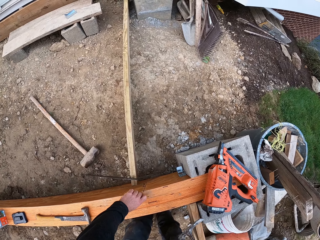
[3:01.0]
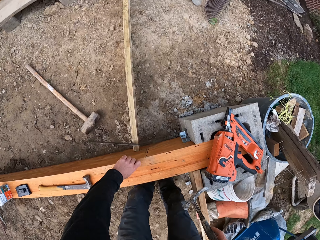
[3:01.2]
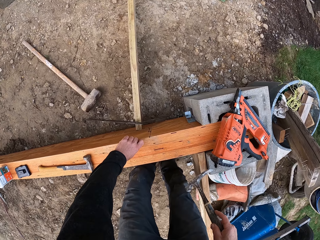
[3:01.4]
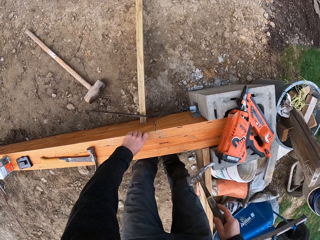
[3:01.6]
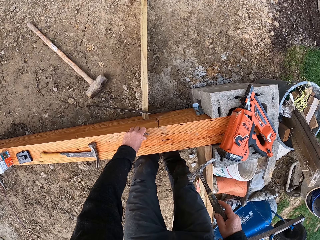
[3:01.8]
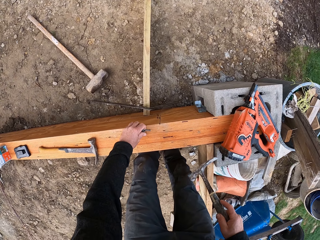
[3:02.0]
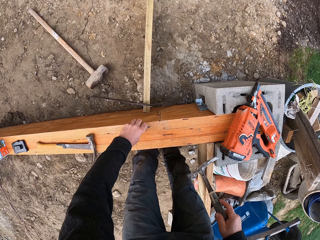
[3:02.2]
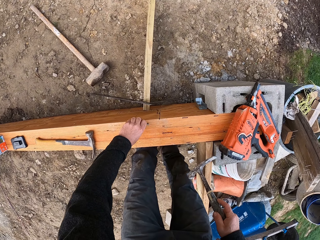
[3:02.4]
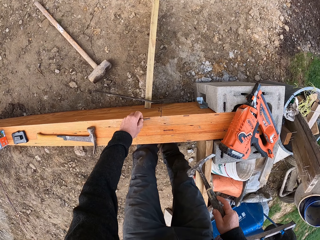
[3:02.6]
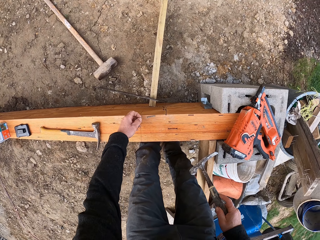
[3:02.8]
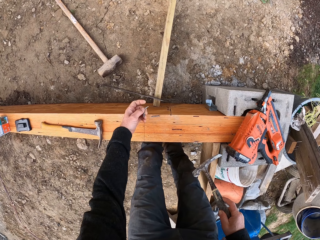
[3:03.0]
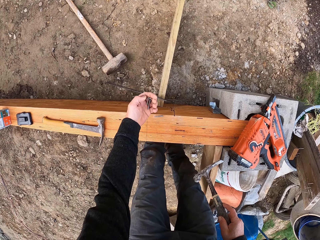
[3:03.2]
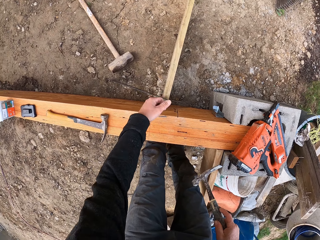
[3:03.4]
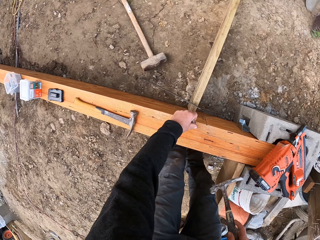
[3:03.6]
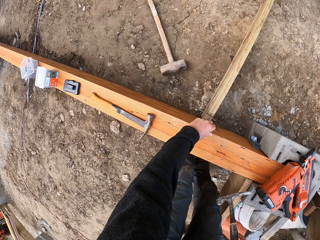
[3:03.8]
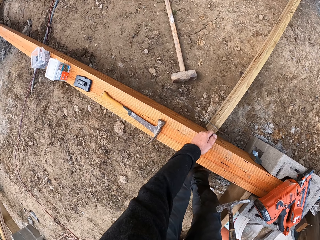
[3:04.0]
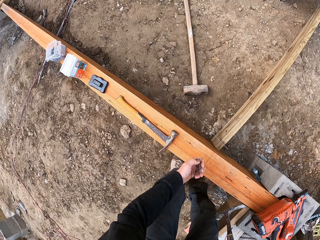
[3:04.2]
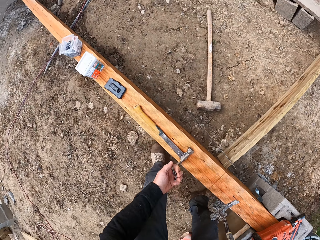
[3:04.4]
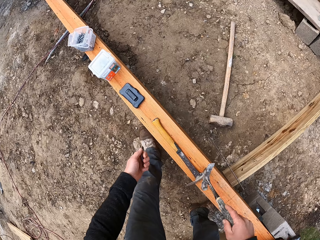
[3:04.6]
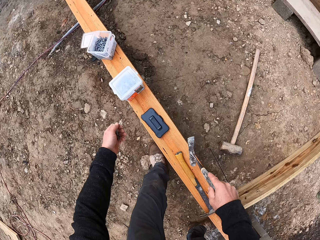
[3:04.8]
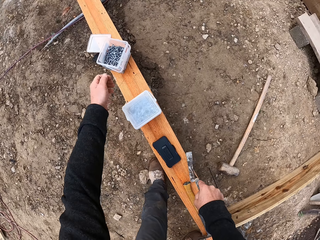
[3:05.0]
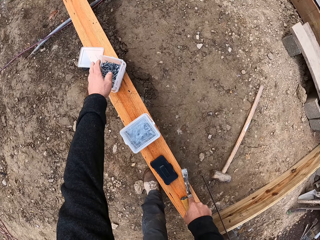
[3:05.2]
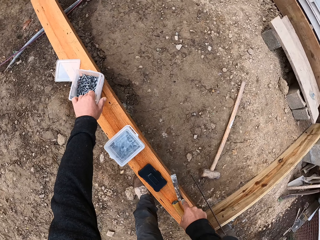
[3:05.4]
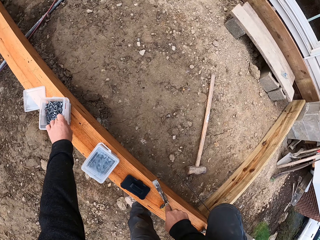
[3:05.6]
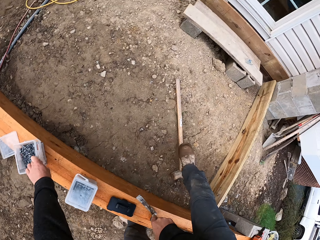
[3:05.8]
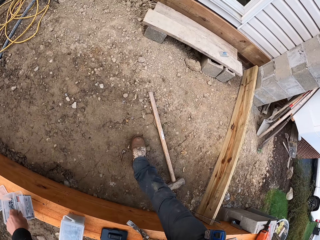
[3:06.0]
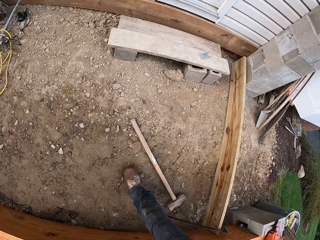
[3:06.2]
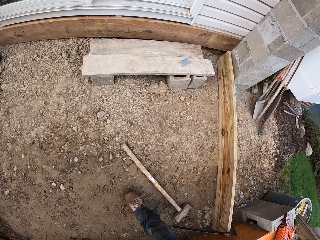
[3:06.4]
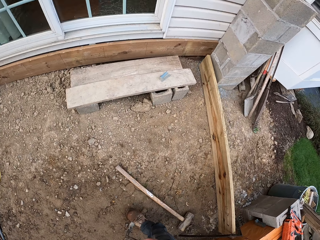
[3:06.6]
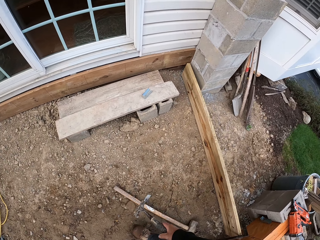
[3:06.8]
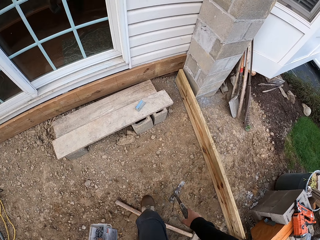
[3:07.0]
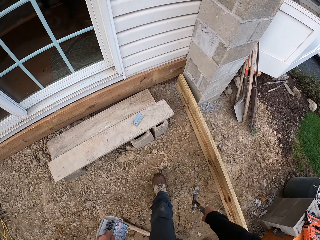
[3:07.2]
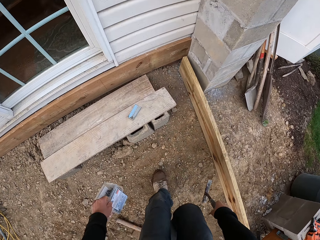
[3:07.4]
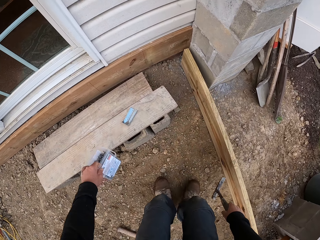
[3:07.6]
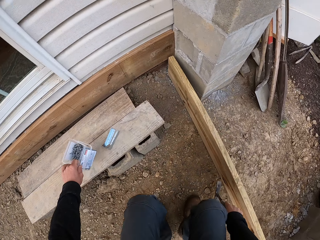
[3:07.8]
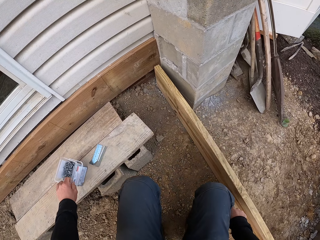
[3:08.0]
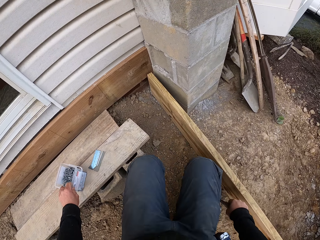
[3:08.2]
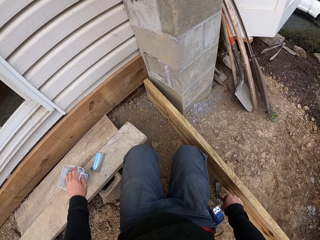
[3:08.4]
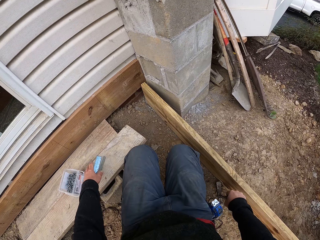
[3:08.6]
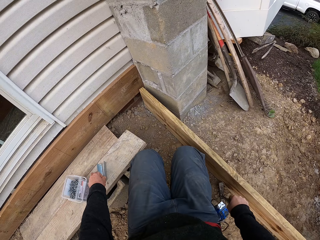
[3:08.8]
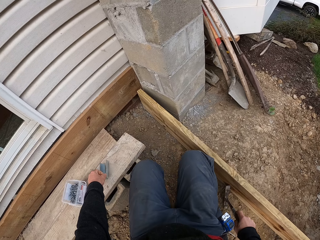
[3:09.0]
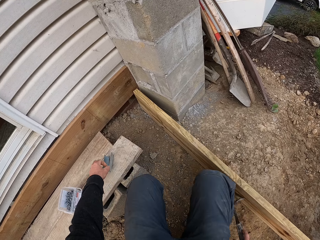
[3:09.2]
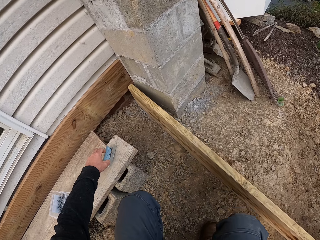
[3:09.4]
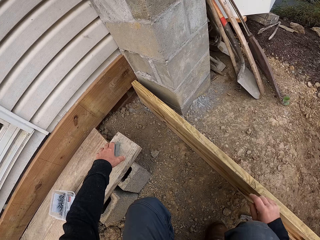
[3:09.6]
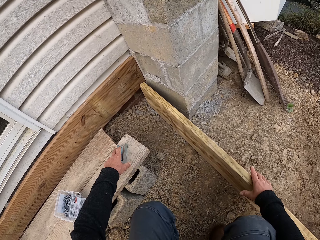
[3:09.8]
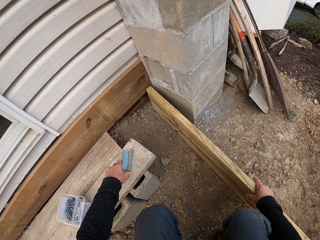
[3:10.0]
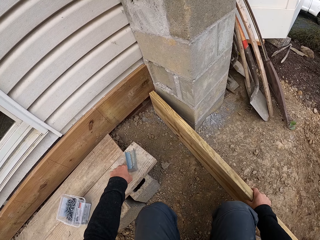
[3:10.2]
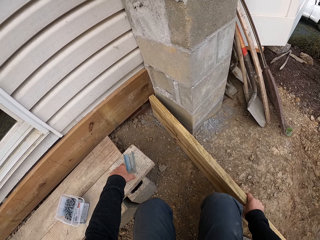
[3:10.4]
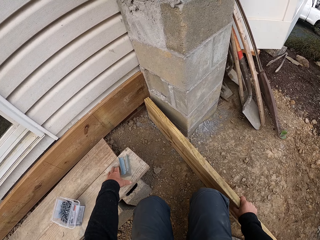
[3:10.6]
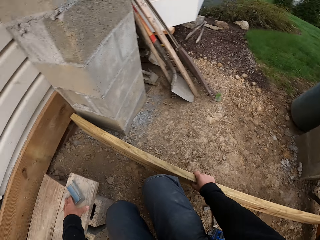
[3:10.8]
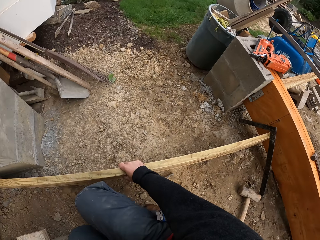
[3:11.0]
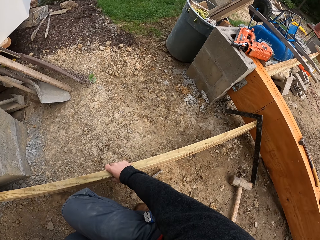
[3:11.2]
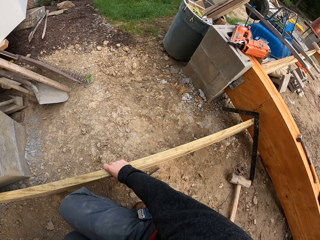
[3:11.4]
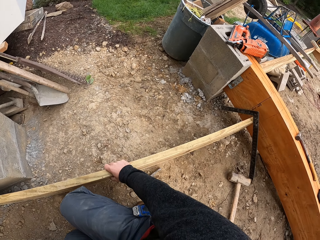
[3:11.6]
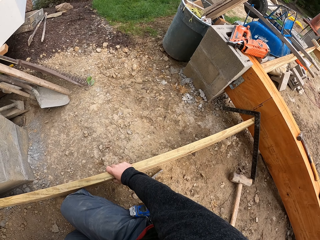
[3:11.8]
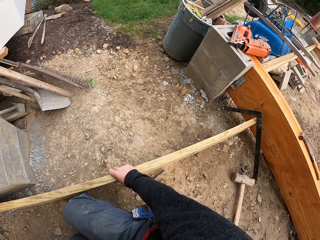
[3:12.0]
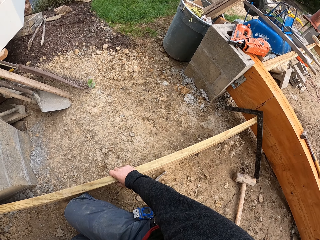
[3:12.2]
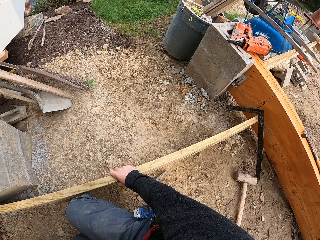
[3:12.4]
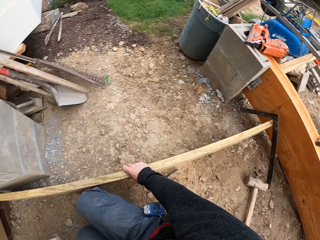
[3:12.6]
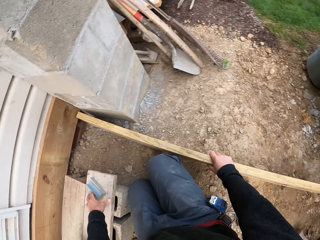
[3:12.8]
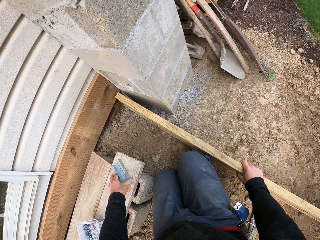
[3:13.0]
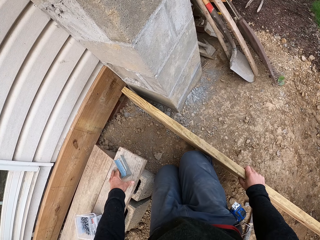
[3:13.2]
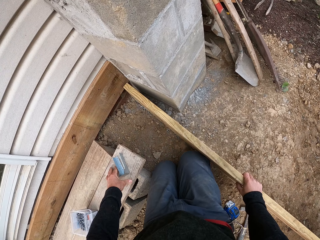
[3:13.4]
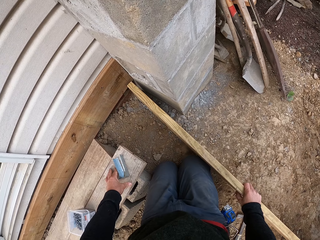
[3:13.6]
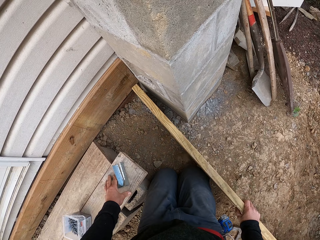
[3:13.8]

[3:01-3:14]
The camera wearer pushes nails. They take the nails. They drop the nails. They pick the nails in the container. They put the nails into the nail box. They walk with the nail box. They put the container of nails on the board. They squat down. They move a metal stopper. They look around.

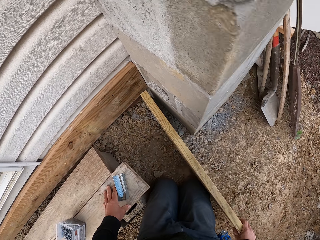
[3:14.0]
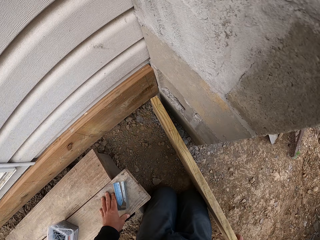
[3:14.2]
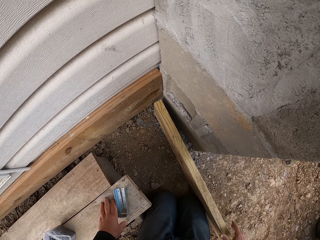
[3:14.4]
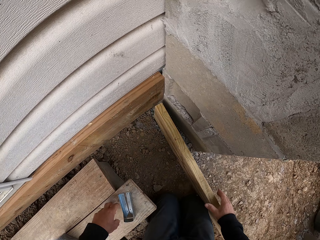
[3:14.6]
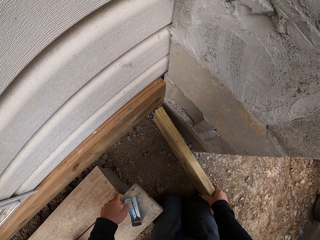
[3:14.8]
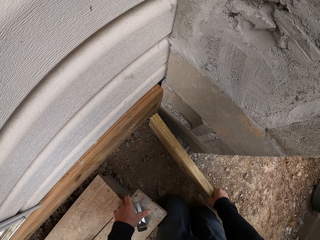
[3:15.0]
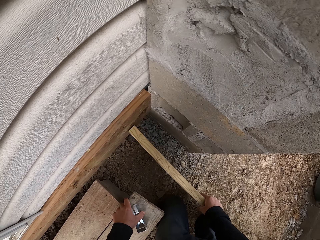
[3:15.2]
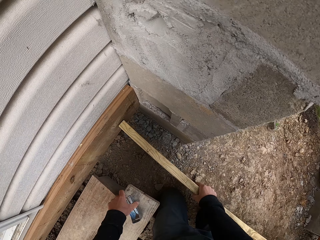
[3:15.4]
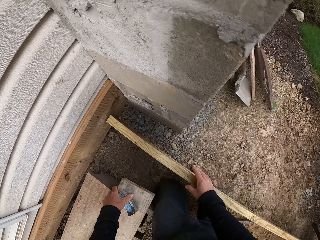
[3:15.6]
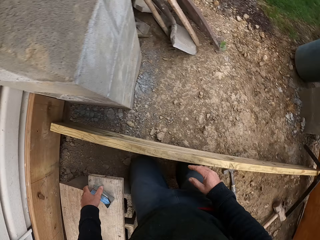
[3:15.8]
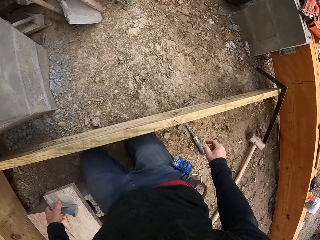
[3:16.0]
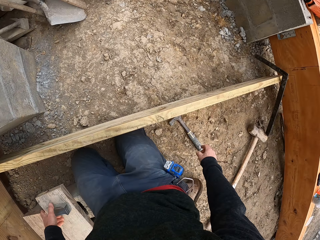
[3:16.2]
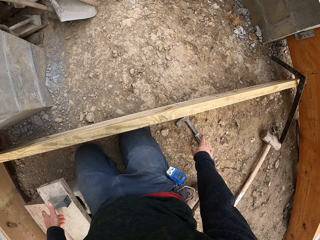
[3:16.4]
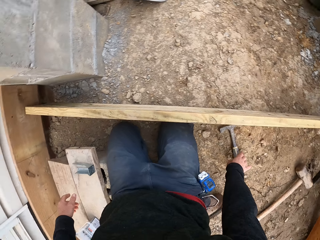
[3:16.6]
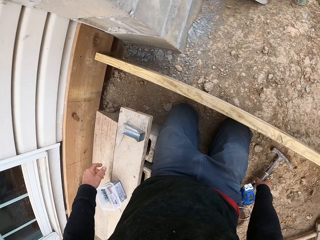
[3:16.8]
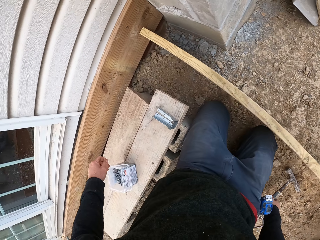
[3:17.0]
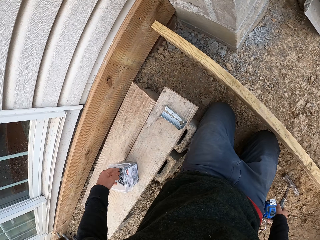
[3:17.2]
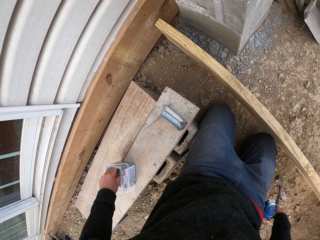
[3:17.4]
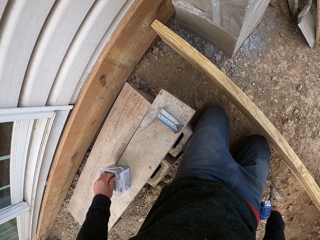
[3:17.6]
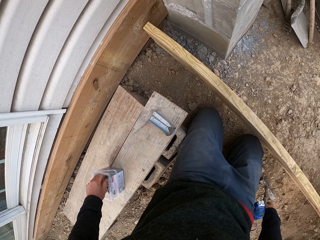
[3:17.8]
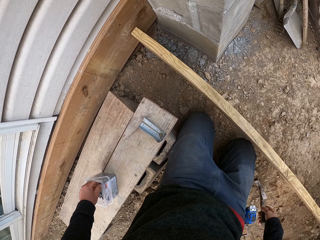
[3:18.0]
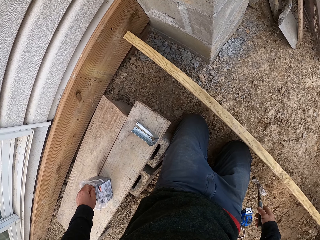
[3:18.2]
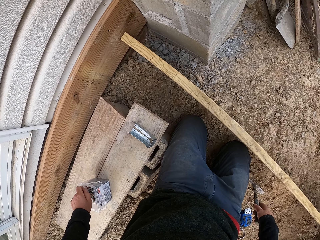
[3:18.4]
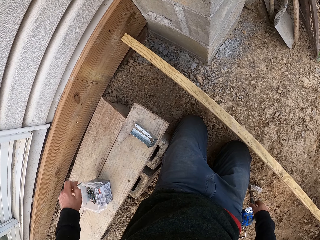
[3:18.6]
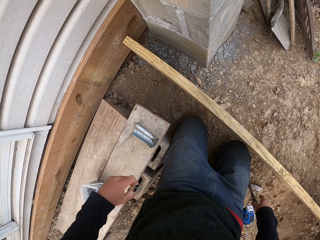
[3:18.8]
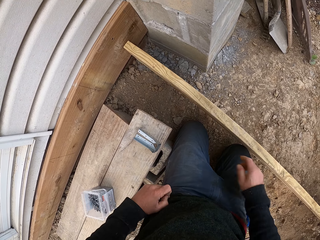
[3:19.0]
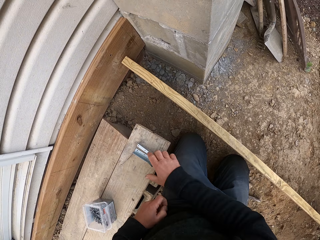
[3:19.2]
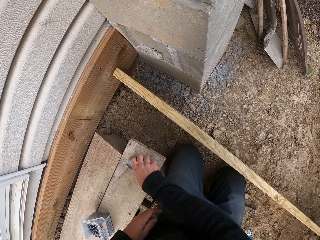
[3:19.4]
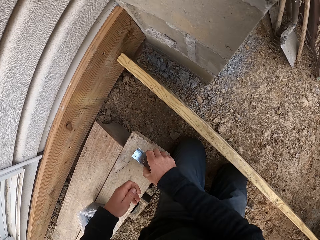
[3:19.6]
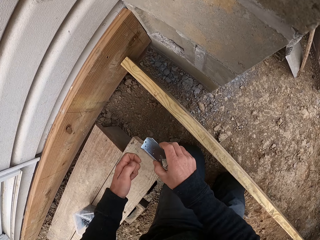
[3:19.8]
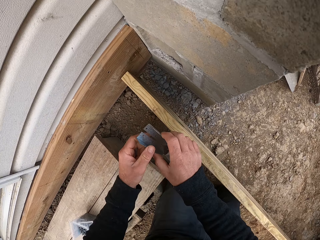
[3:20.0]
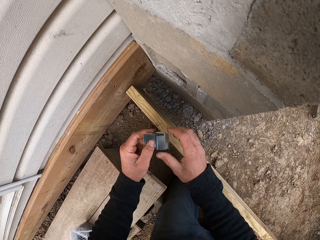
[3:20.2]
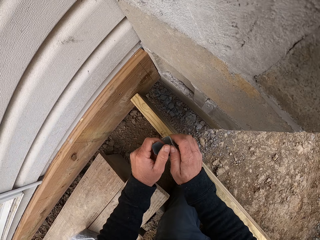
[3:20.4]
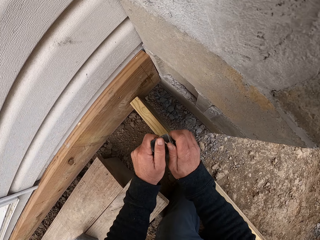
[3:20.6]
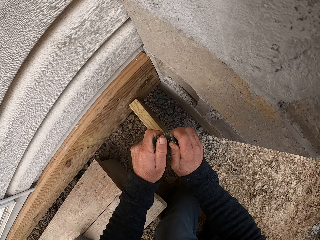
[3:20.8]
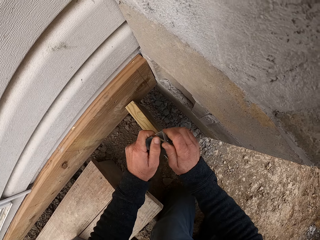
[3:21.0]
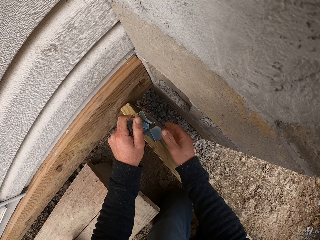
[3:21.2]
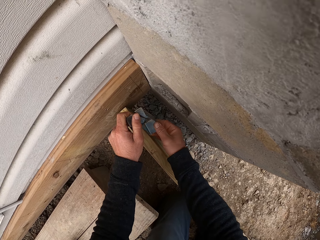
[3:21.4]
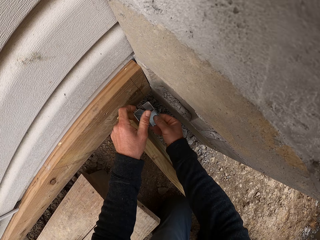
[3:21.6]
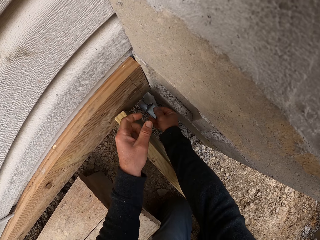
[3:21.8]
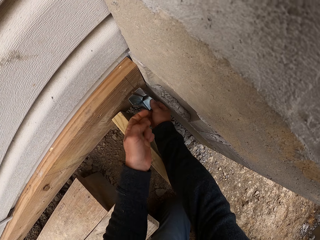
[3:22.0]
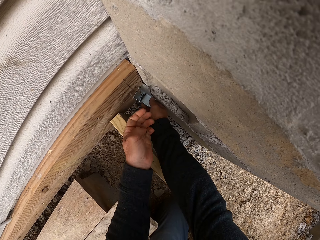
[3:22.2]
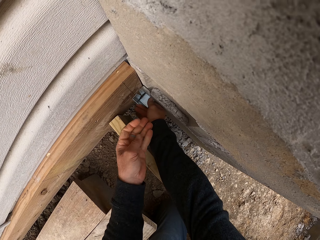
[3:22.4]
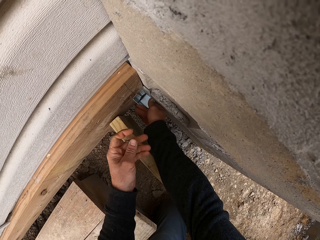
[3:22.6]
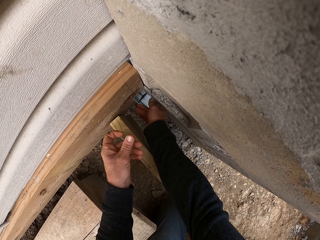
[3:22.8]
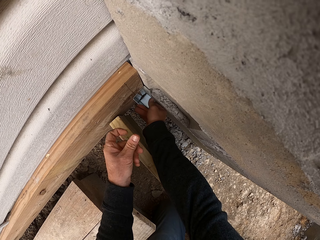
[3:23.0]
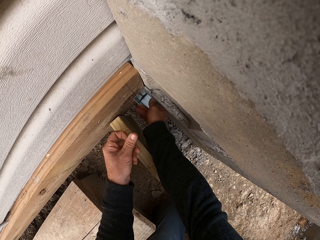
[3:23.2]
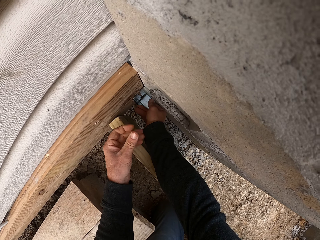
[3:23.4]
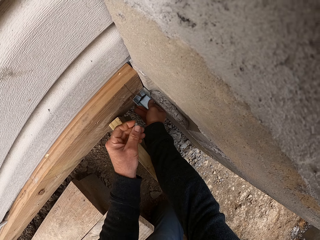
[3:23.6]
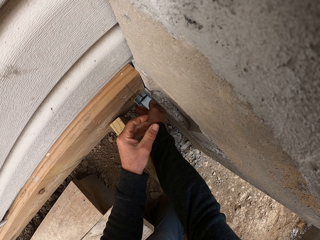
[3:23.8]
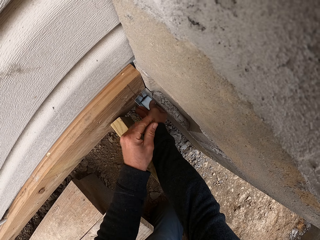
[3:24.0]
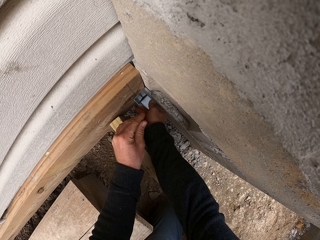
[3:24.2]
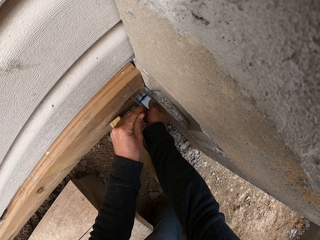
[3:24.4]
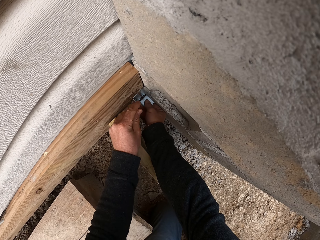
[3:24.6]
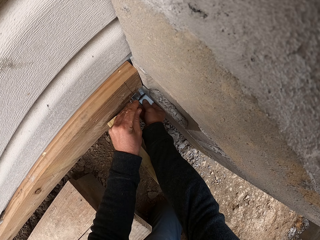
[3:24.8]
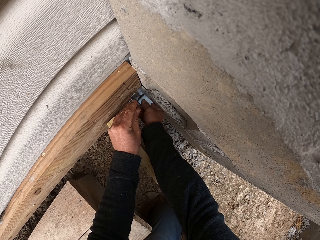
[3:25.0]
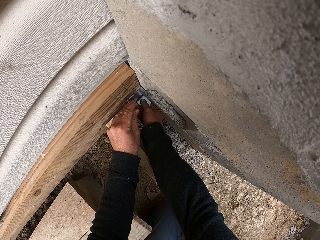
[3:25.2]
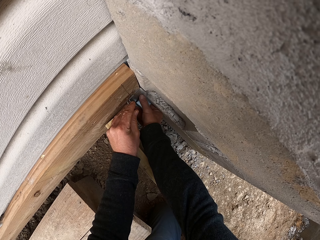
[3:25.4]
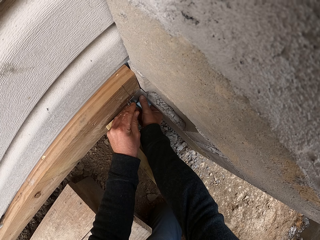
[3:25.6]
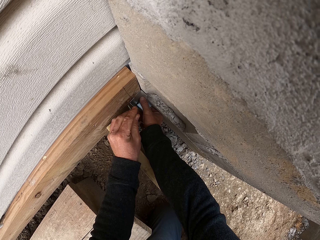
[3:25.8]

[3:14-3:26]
The camera wearer moves the wood frame with the right hand. They pick up the hammer. They pick a nail from the container. They drop the hammer. They pick up a metal stopper or door hinge. They put the metal stopper against the wall on the wood frame. They put the nail against the metal.
